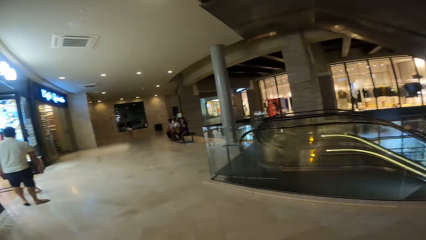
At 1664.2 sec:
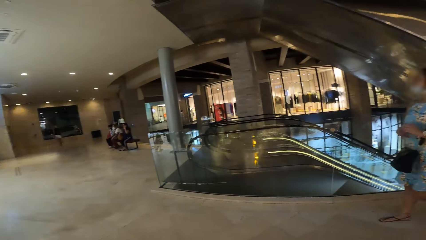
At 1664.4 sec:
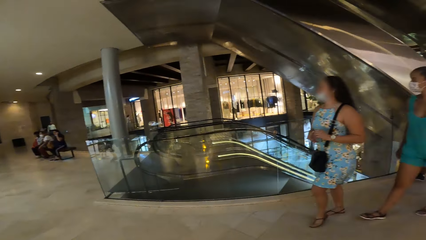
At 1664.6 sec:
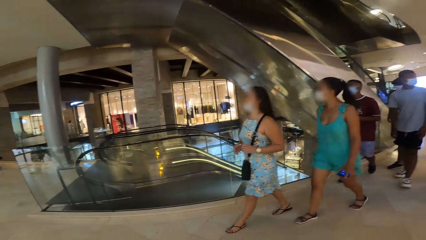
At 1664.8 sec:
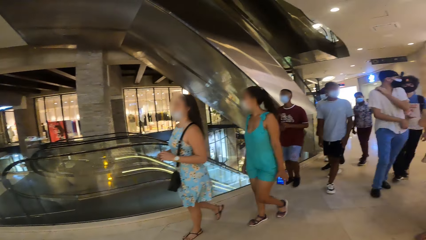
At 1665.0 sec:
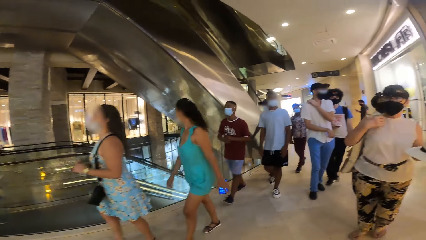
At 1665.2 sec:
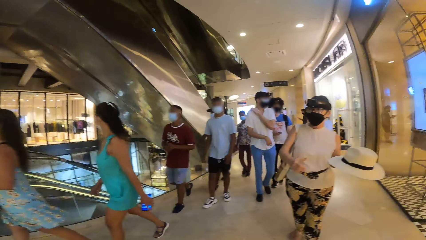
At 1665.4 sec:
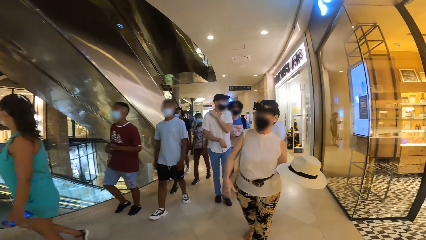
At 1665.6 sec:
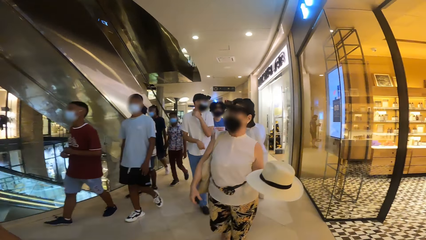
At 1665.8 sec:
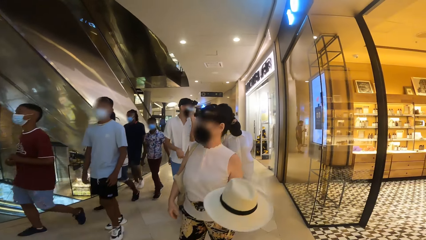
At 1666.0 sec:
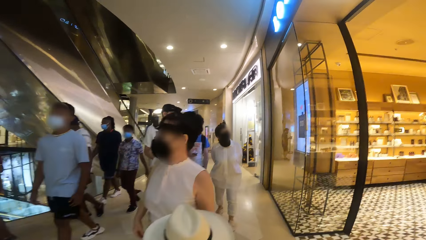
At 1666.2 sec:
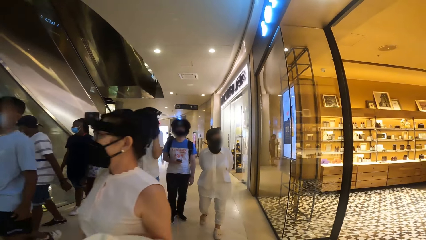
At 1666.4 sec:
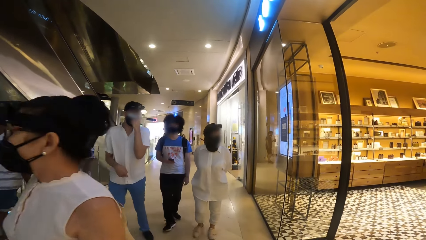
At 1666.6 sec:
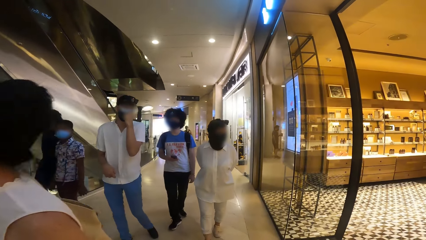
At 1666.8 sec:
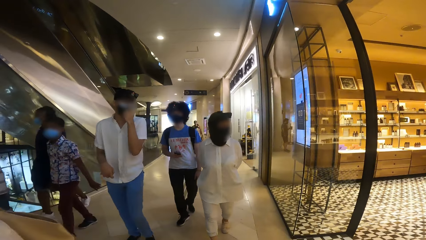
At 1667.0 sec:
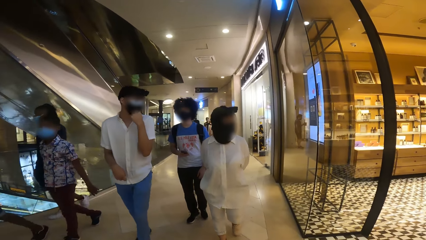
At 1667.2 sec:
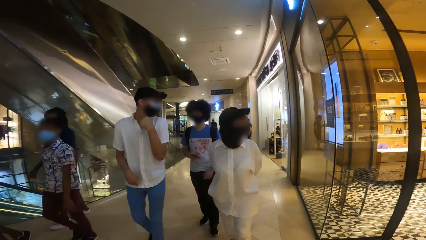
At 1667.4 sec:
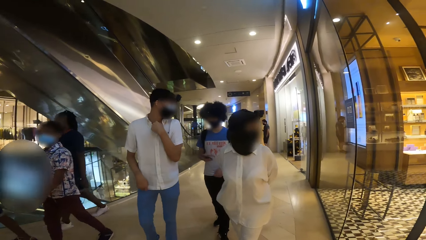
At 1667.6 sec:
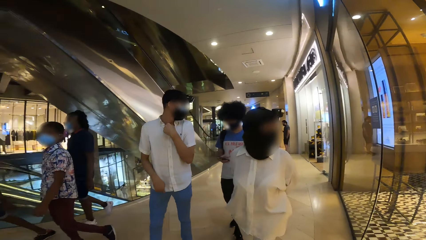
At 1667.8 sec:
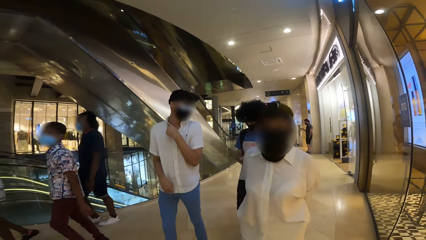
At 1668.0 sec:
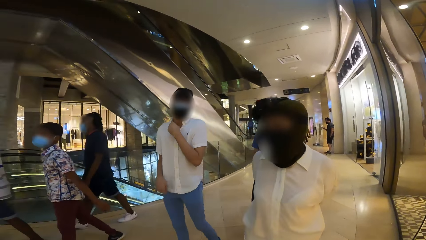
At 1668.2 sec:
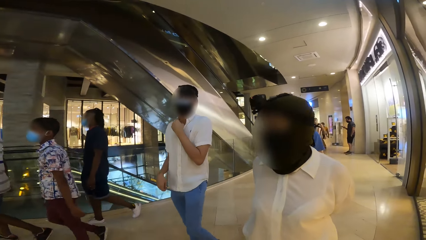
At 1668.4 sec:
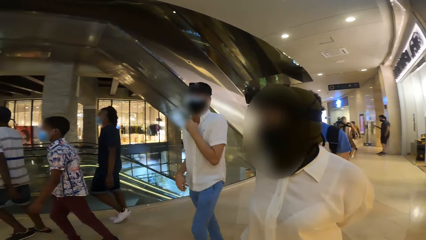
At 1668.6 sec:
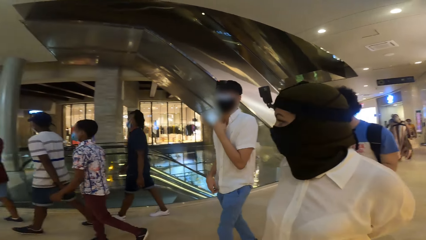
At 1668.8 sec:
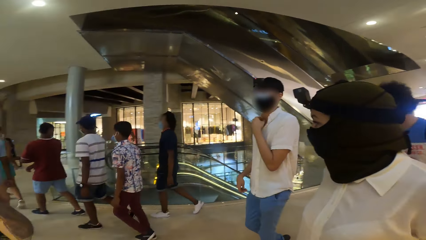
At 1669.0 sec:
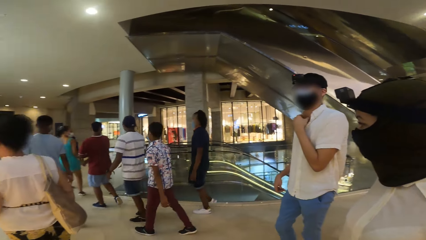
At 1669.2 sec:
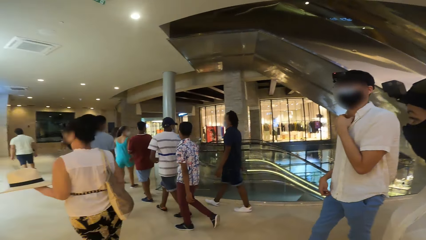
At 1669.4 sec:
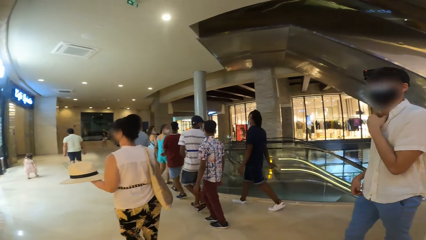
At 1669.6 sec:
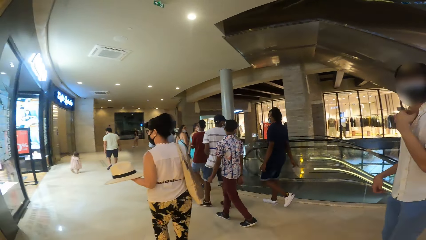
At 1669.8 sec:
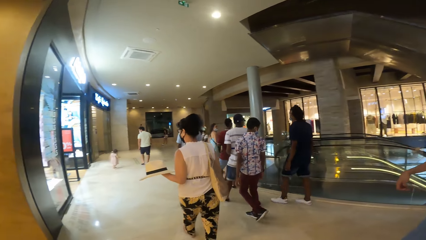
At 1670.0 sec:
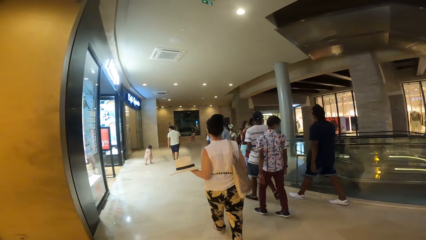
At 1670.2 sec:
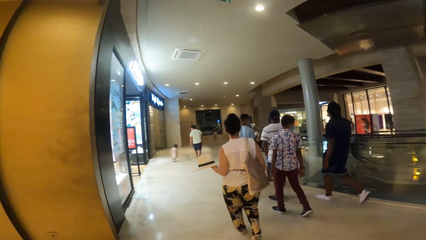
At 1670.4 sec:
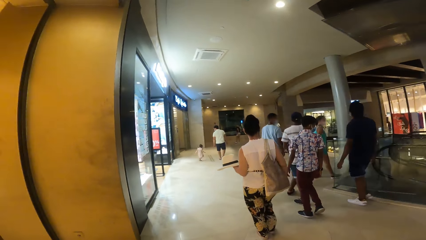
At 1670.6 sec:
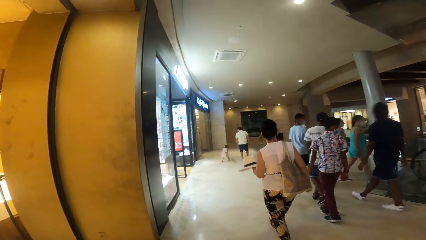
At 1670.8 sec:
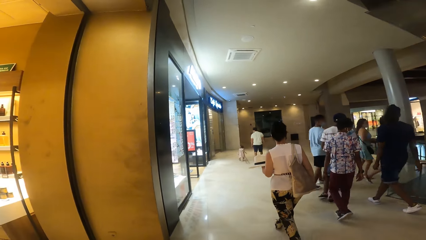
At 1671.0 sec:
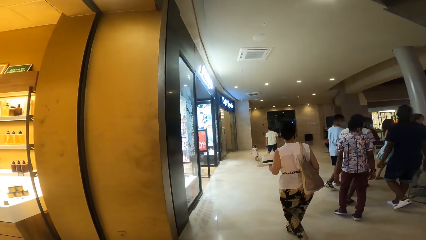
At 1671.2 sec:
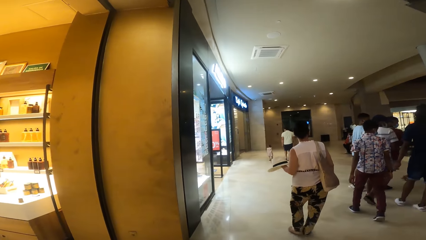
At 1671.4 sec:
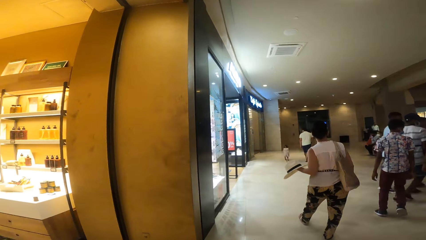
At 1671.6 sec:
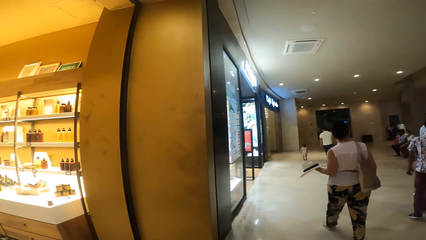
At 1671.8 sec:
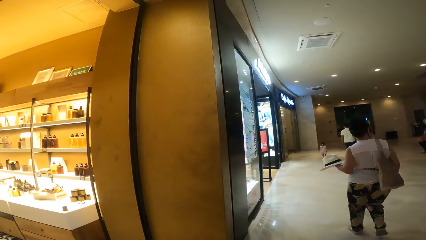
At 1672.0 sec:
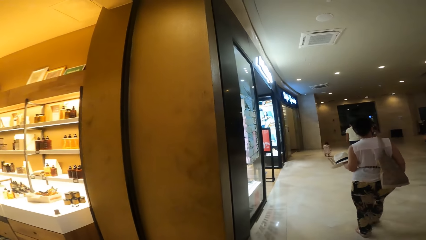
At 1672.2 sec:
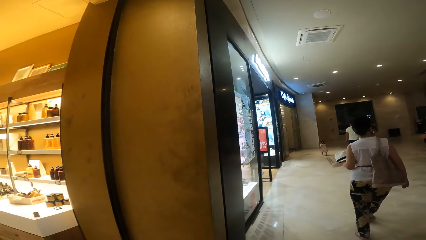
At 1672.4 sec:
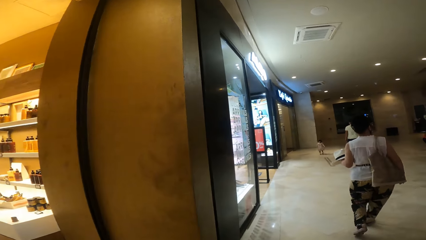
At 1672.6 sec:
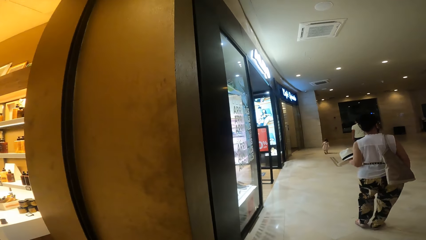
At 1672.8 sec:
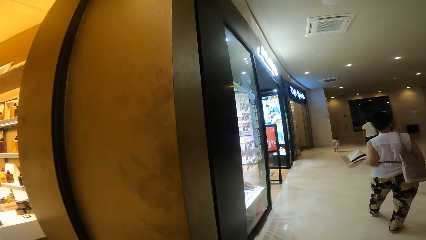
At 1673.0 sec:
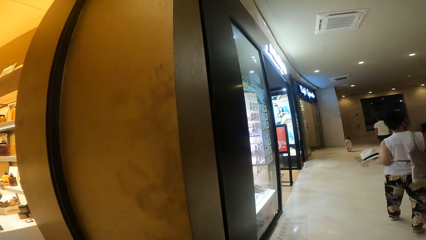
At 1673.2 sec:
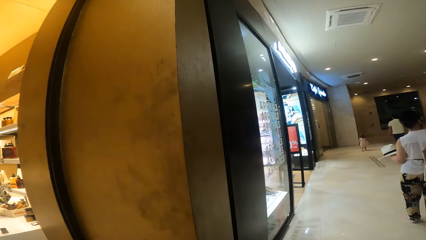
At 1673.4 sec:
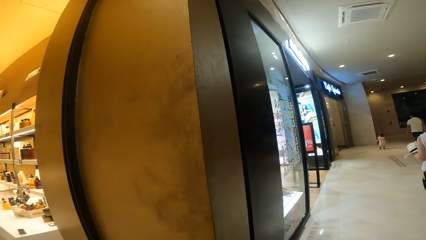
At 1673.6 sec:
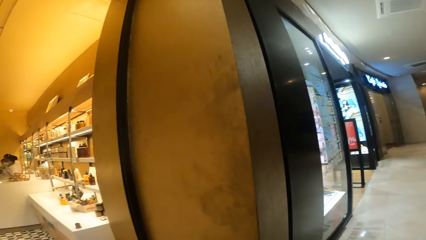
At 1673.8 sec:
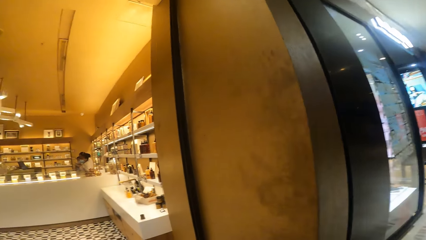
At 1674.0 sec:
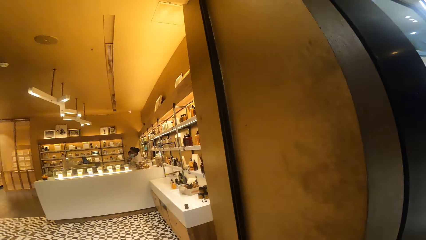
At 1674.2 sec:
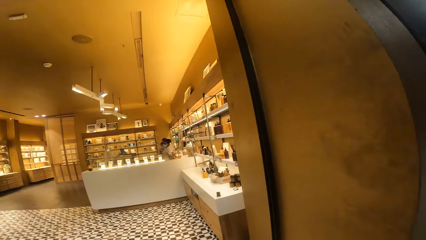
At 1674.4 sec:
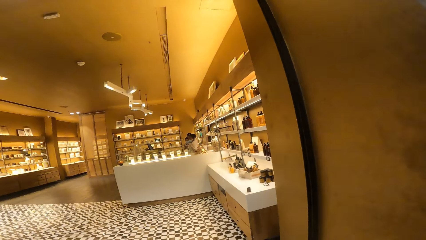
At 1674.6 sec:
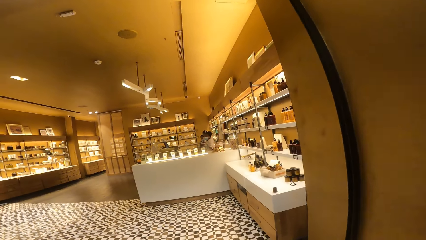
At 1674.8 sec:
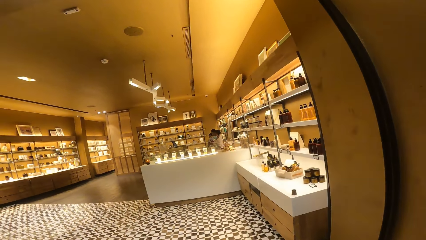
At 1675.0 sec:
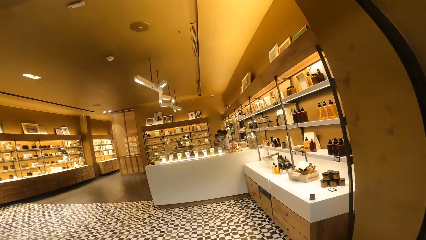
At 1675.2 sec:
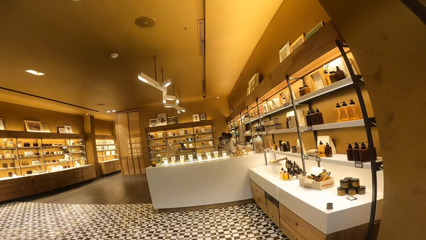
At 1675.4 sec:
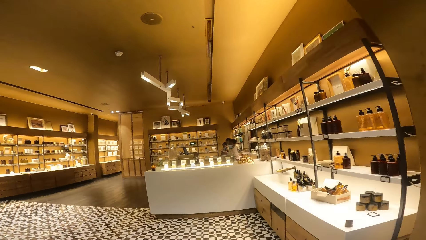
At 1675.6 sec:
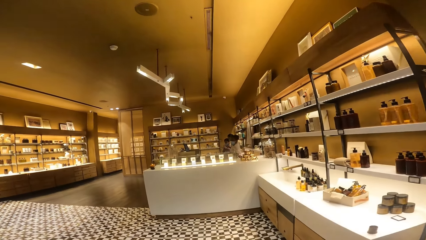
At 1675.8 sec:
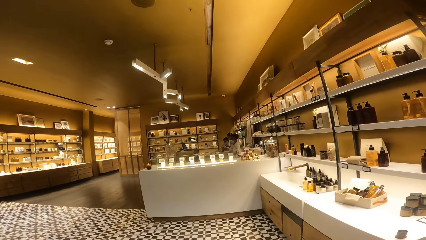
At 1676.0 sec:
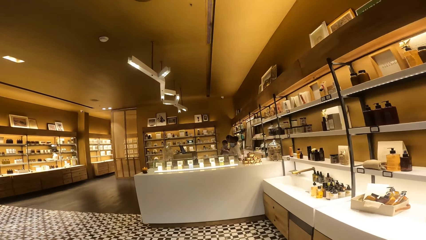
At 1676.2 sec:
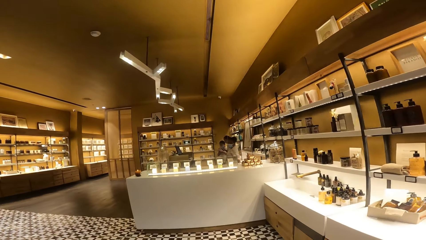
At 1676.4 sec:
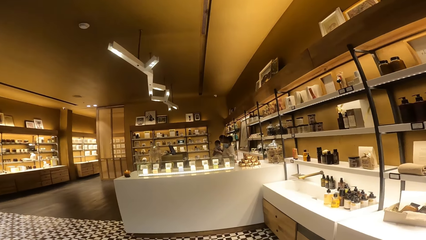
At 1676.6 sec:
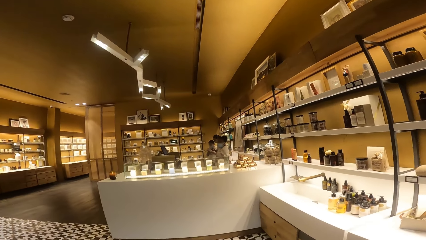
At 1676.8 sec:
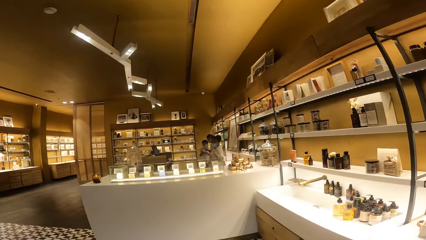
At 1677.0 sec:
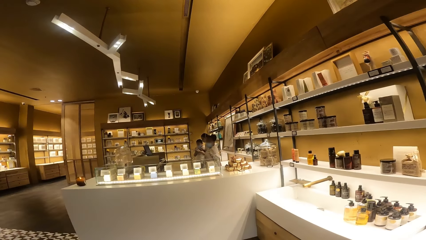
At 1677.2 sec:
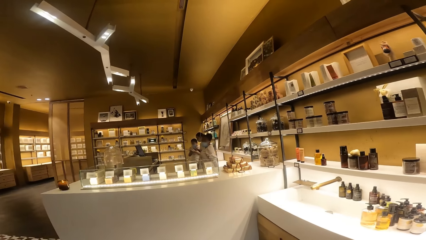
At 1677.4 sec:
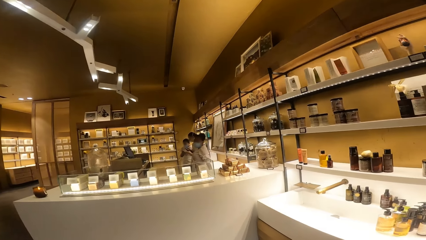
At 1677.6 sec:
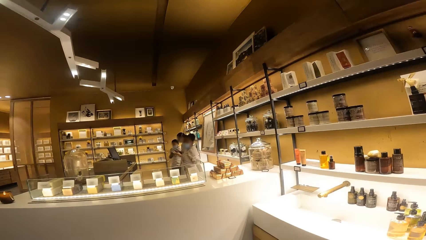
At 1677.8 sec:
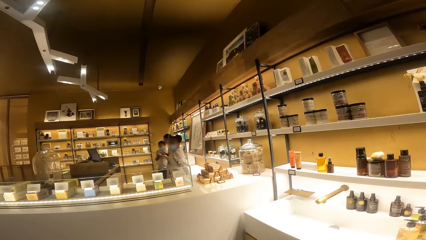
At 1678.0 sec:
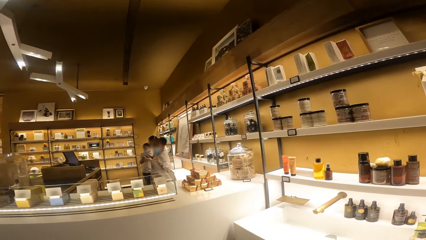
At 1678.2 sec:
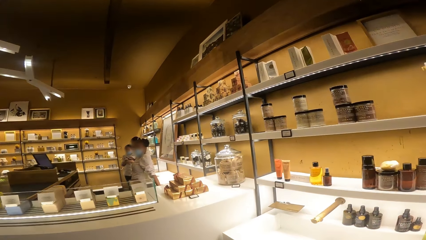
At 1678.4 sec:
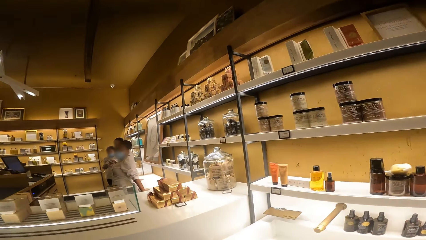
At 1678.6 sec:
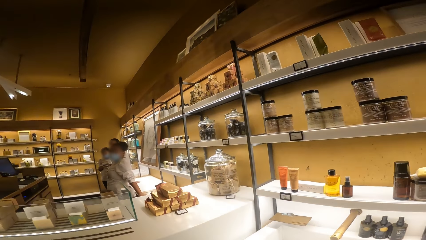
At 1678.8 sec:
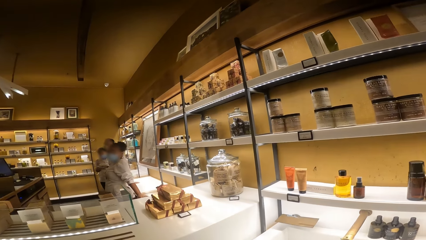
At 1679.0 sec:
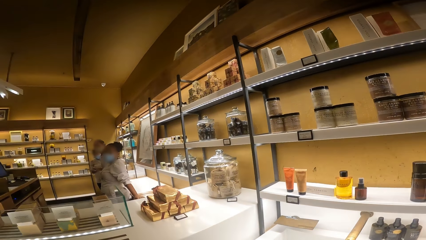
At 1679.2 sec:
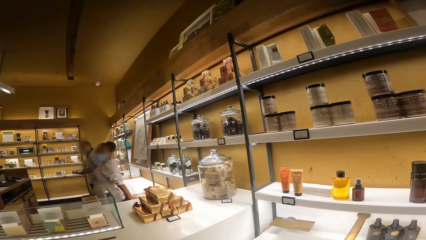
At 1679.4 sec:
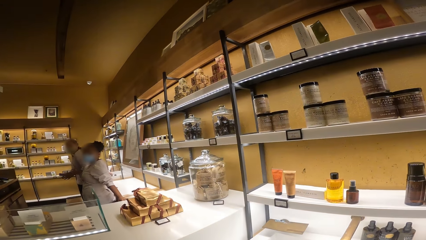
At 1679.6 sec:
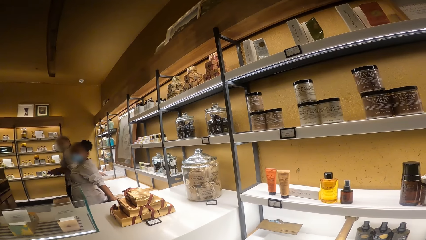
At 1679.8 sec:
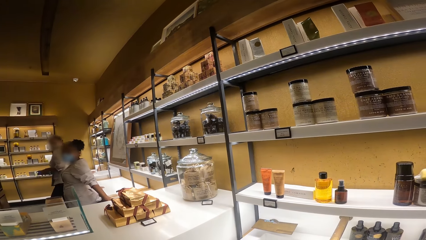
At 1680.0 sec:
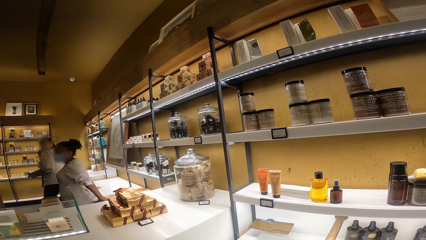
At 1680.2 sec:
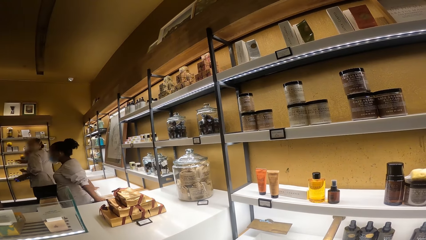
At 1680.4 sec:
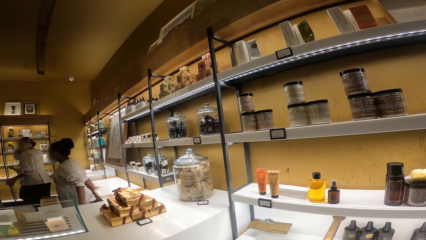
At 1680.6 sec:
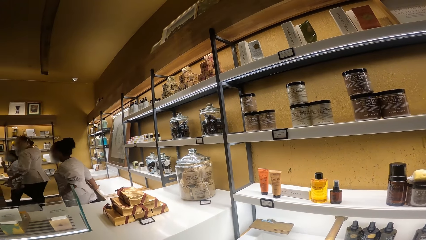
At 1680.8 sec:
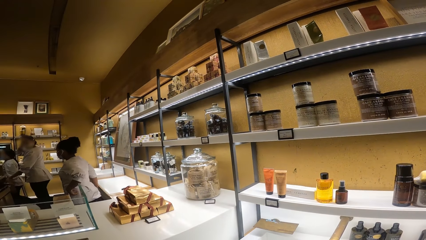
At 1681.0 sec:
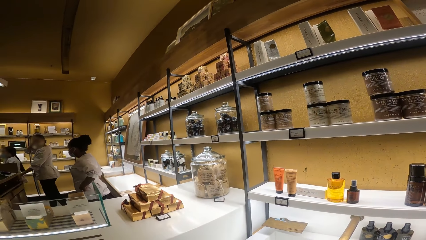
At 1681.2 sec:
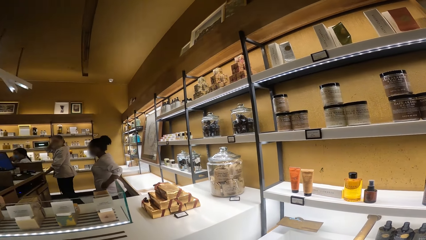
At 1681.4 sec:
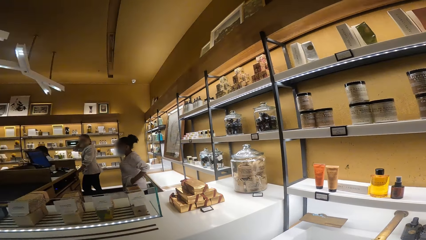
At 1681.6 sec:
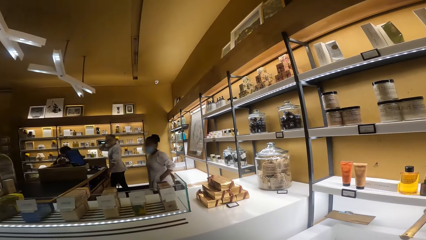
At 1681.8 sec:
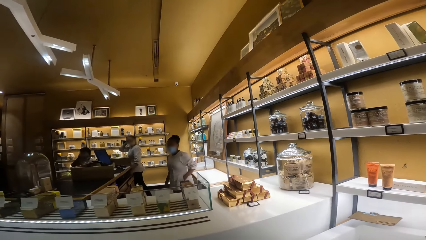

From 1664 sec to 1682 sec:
The camera wearer looks around. They walk on the corridor. They look at the store. They enter the perfume store from the hallway of the shopping mall. They look at goods on the shelves.
